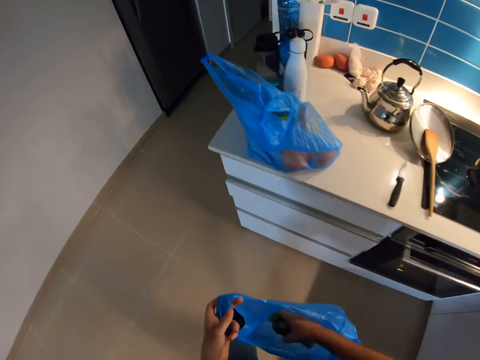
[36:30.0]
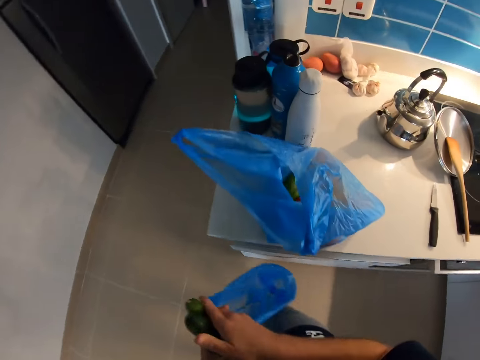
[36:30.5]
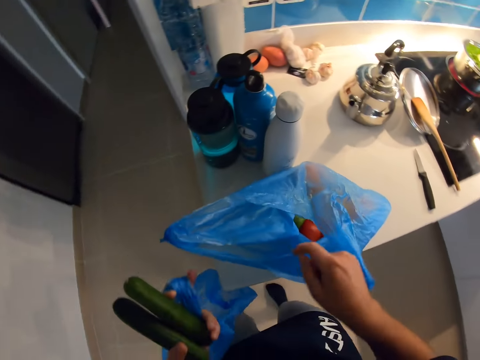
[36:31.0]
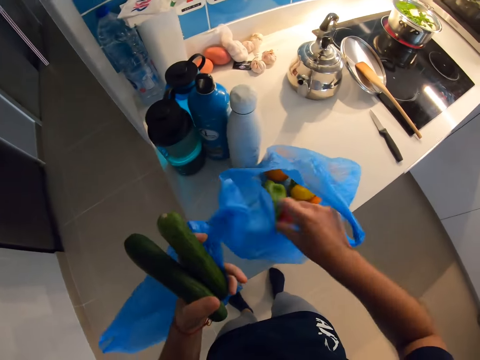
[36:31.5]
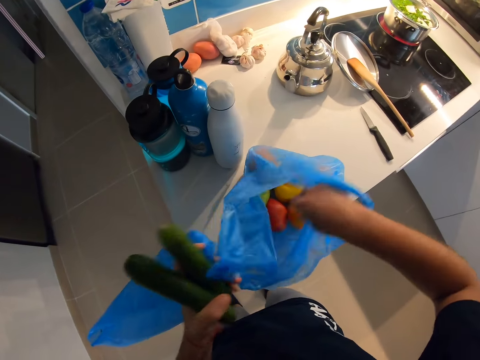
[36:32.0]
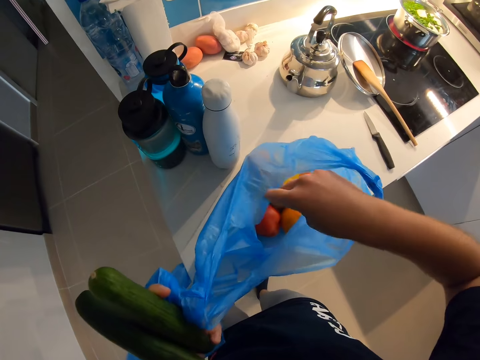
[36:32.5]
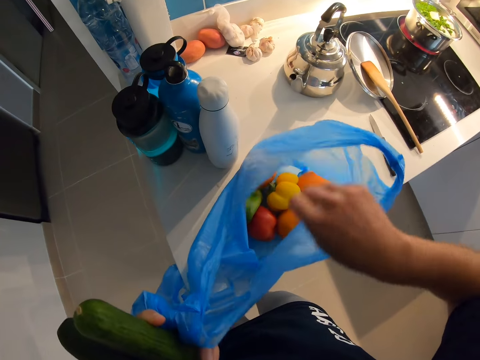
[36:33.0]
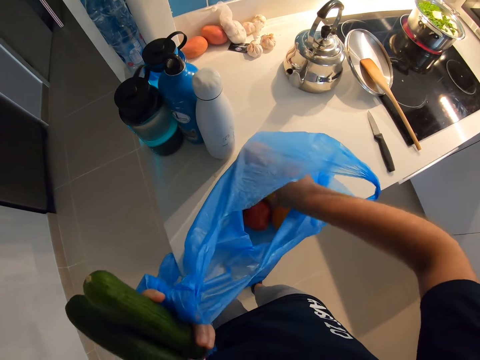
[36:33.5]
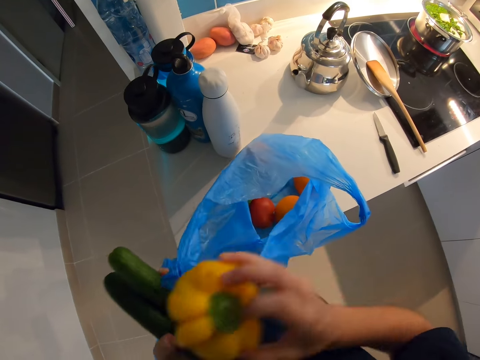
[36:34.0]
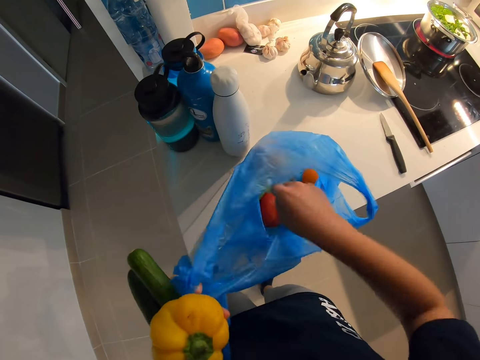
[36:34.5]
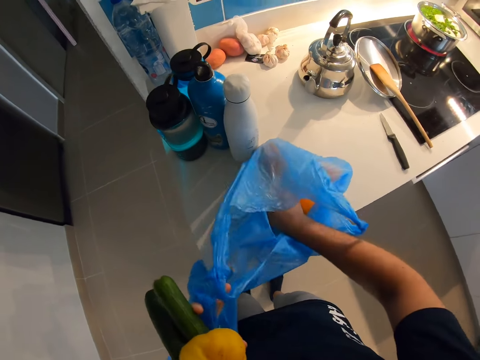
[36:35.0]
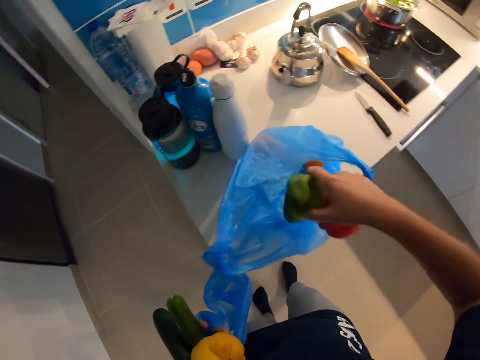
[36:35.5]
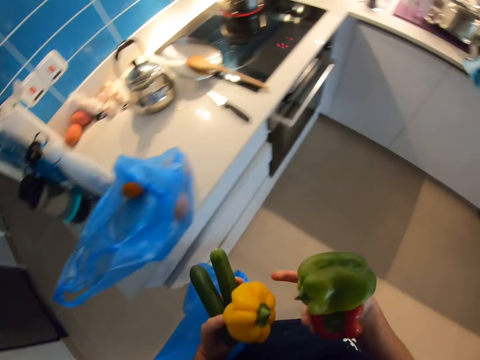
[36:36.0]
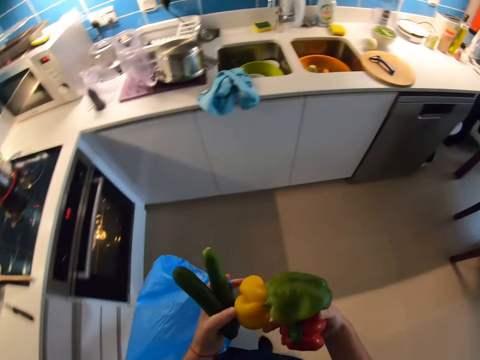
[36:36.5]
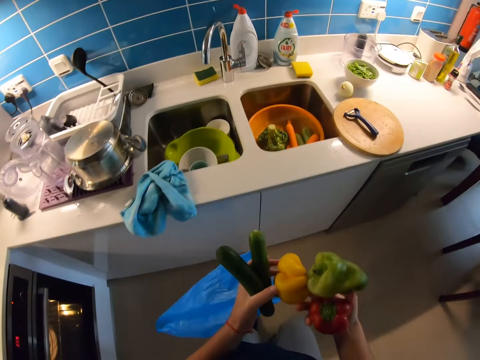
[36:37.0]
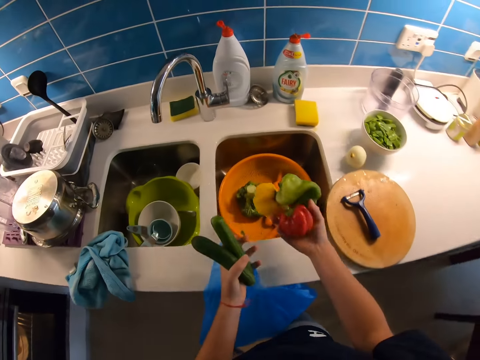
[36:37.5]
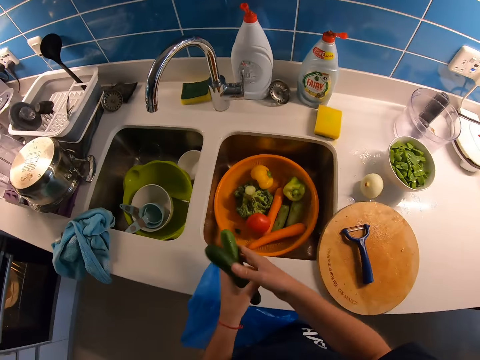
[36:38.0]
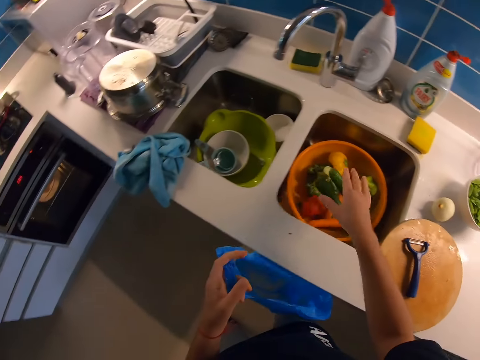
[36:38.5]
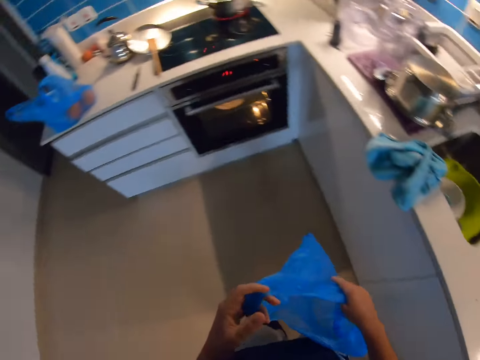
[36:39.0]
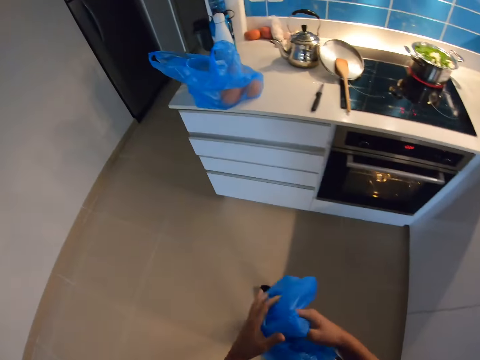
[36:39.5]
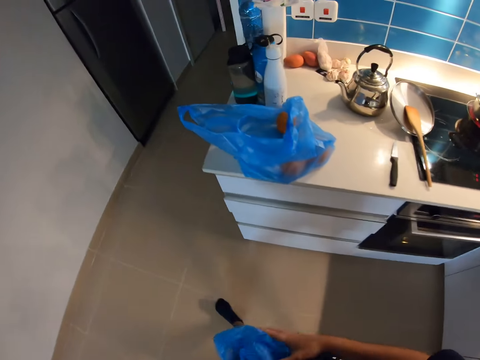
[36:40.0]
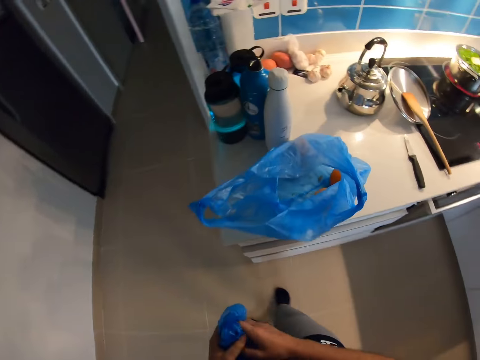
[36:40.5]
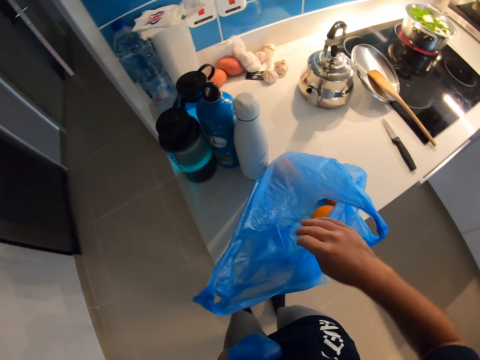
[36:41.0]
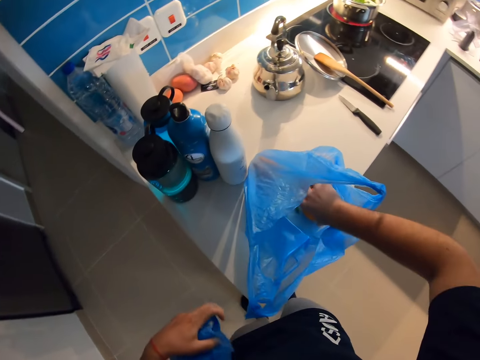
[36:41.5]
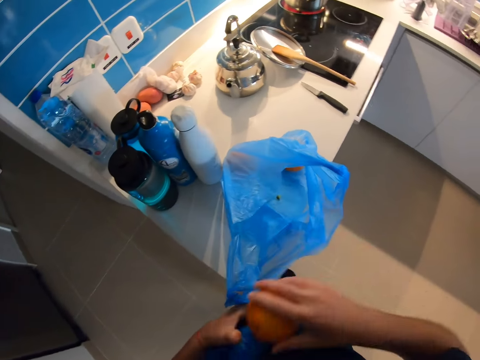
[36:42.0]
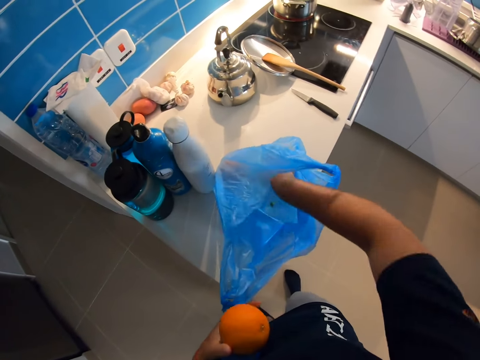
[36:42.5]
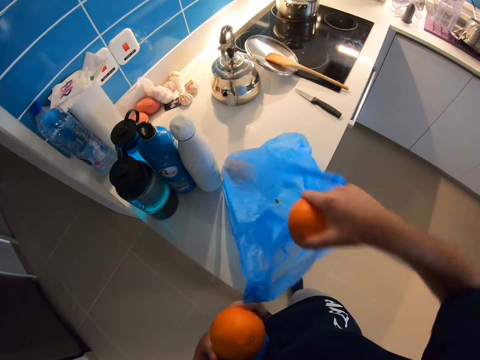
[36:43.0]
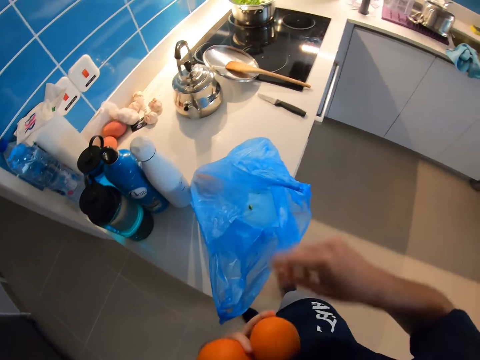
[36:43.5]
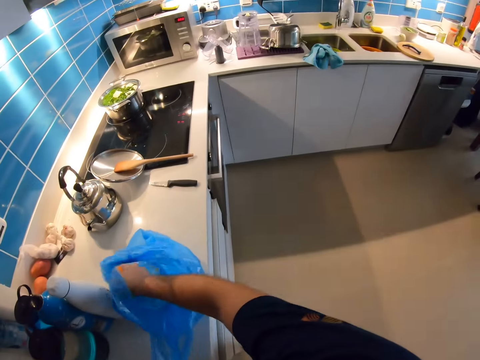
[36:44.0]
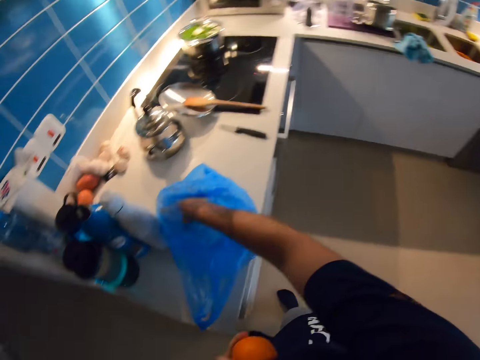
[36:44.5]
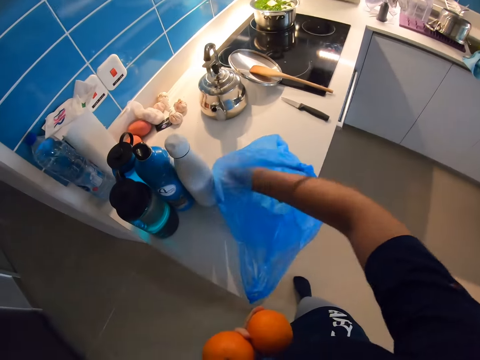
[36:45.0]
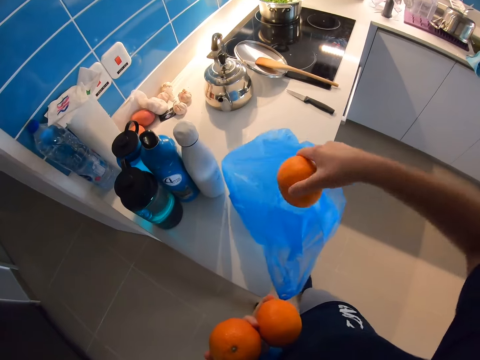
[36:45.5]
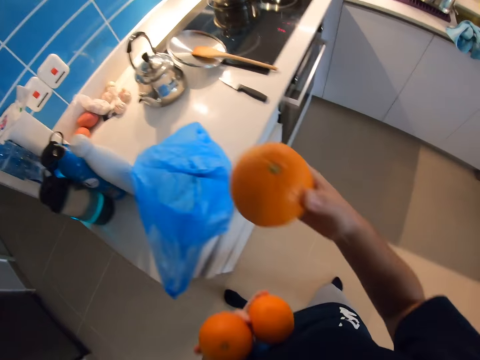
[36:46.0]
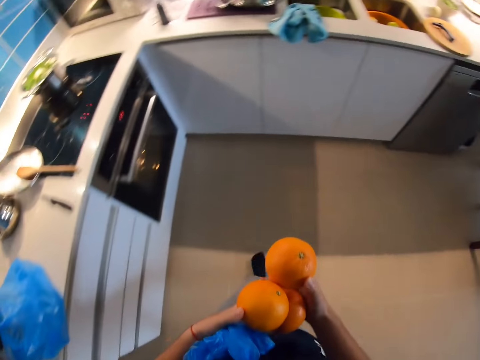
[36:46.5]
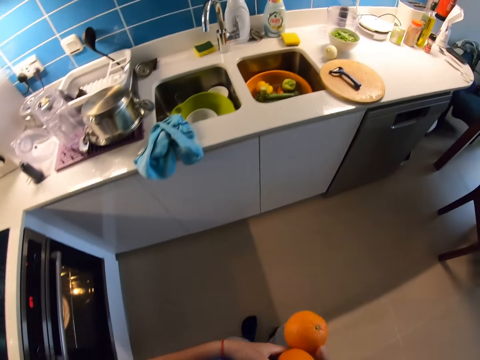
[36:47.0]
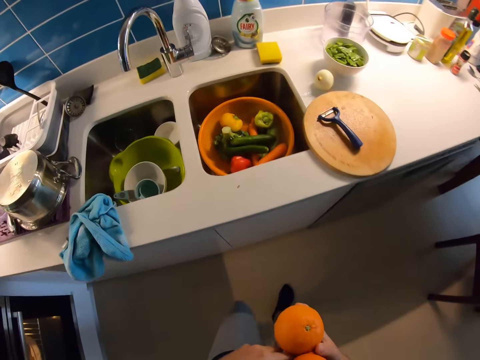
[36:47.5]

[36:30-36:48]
The camera wearer removes a cucumber from the polythene bag with her right hand. She holds the cucumber on her left hand. She places her hand in the polythene bag. She checks the polythene bag. She removes a bell pepper with her right hand. She holds the bell pepper on her left hand. She places her right hand in the polythene bag. She removes two bell peppers from the polythene bag with her right hand. She takes steps towards the sink. She walks around the kitchen. She places the bell peppers into the bowl. She changes the cucumbers from the left to her right hand. She places the cucumbers into the bowl. She moves forward. She holds the polythene bag with both hands. She walks around the kitchen. She puts her right hand into the polythene bag. She picks up an orange with her right hand. She holds the orange with the left hand. She puts her hand into the polythene bag. She picks an orange with her right hand. She puts the orange in her left hand. She puts her right hand into the polythene bag. She removes the orange with her right hand. She moves toward the sink. She walks around the kitchen.

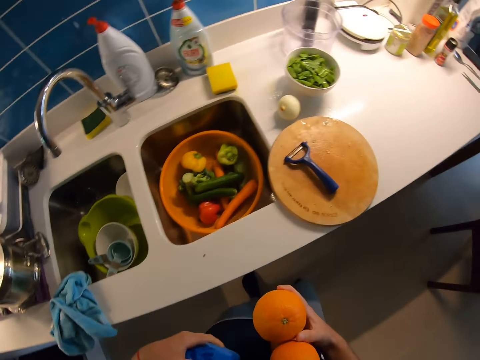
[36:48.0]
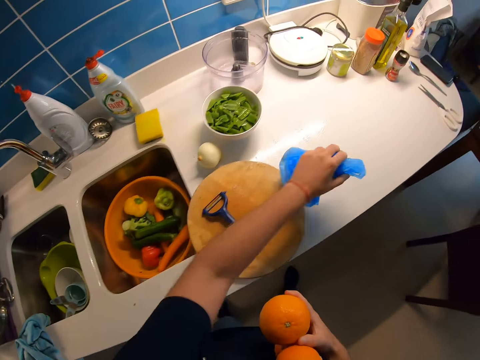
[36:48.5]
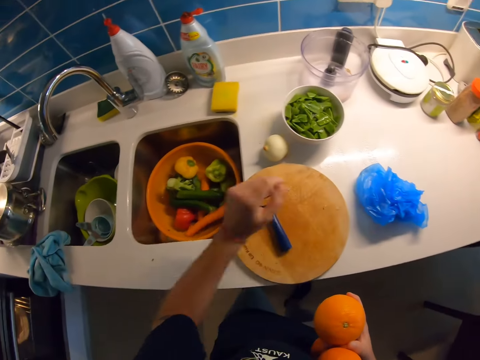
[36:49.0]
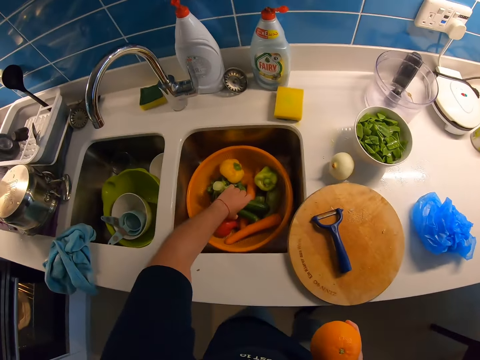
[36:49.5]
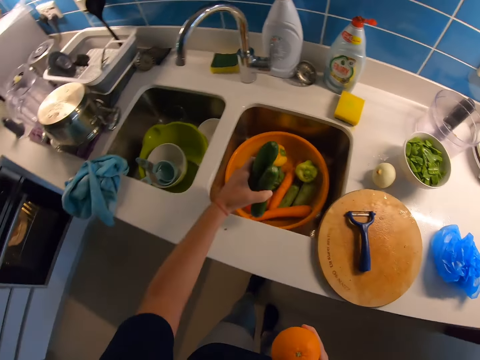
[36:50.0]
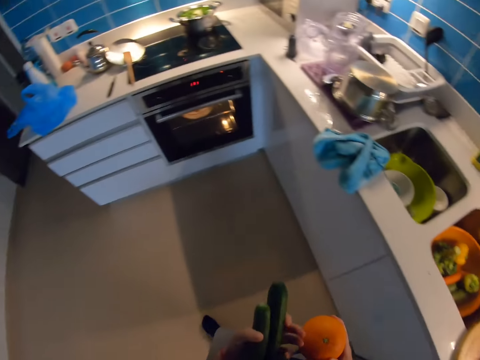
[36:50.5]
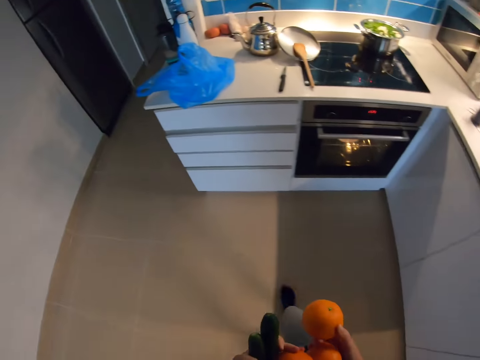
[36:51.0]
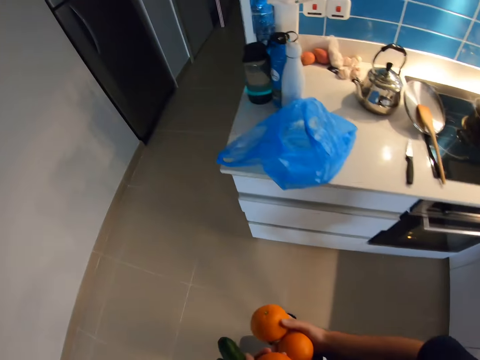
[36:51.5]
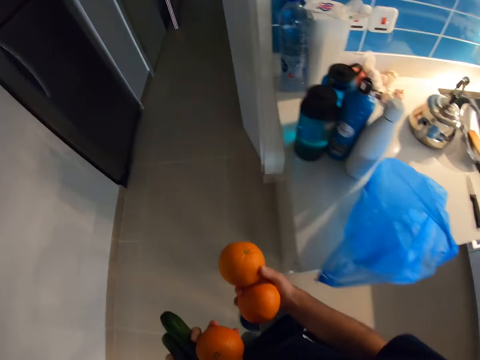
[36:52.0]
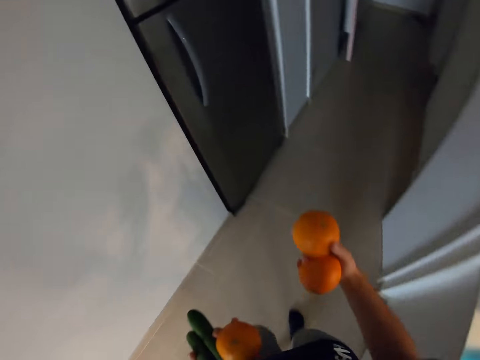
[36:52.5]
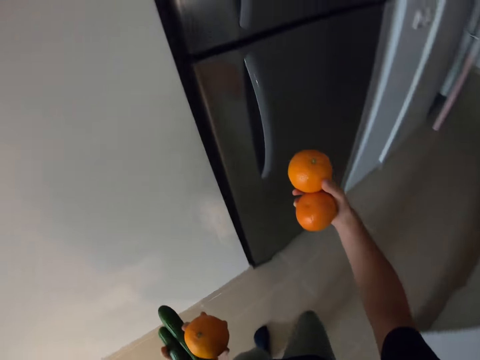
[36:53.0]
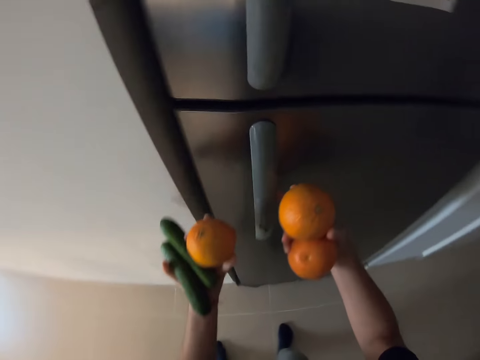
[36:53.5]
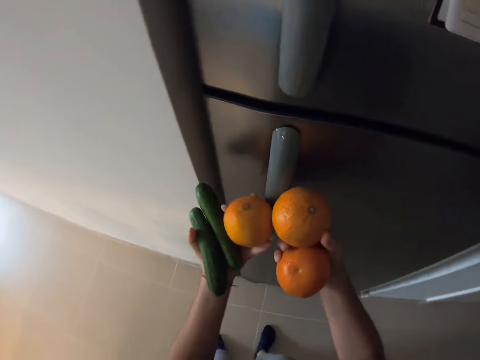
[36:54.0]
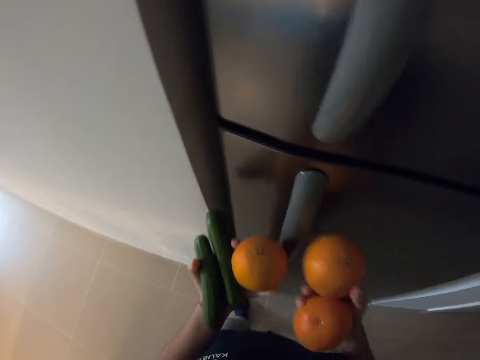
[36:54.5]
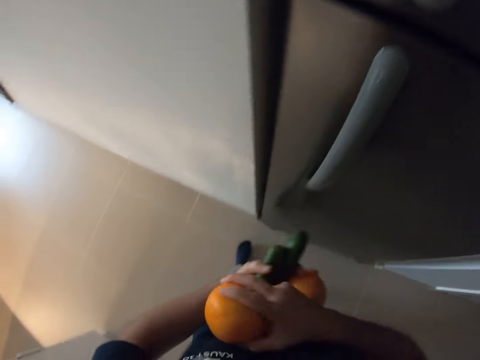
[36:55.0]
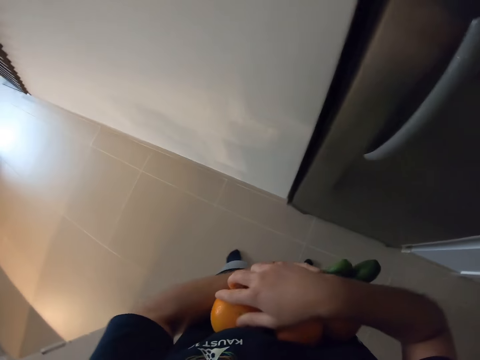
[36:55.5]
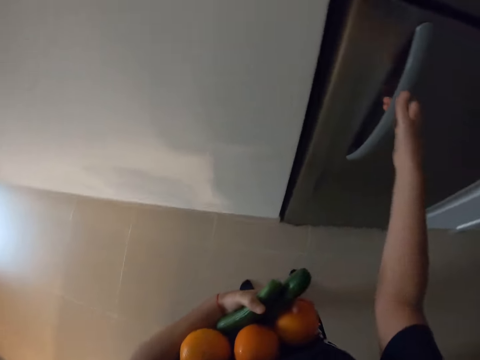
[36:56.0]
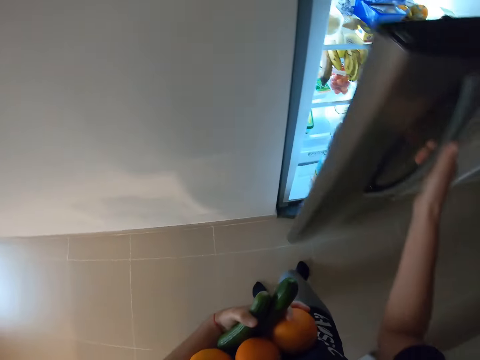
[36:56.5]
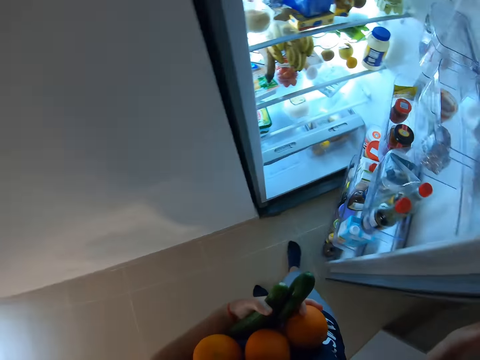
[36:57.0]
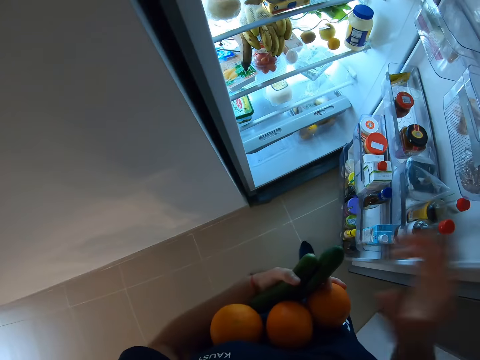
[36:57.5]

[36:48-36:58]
The camera wearer drops the polythene bag on the sink. She puts her left hand inside the bowl. She picks the cucumber with her left hand from the bowl. She walks around the kitchen. She moves forward toward the fridge. She touches the fridge handle with both hands. She places the orange on her left arm. She opens the fridge with her right hand.
